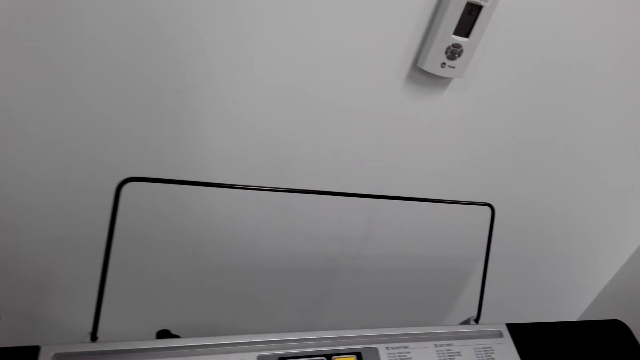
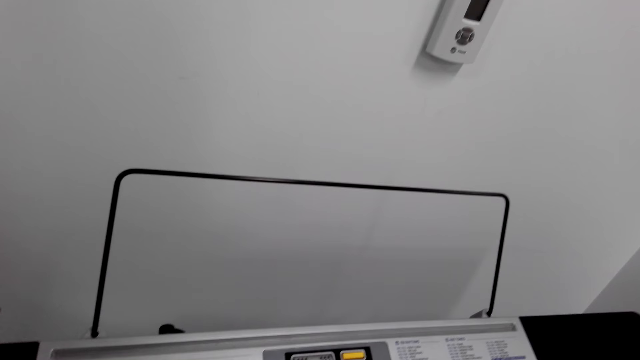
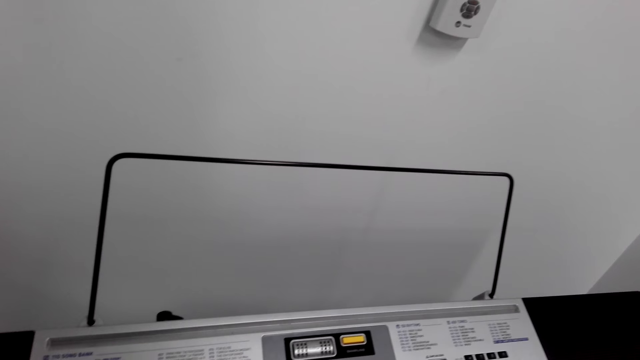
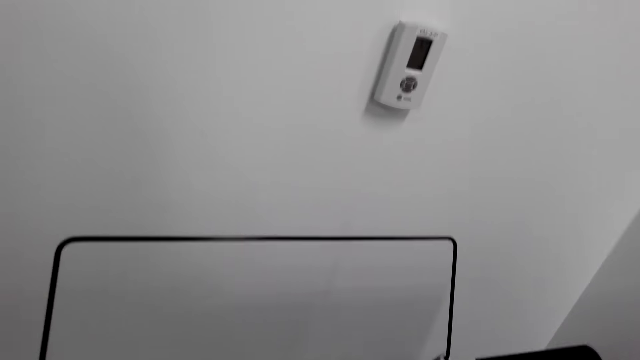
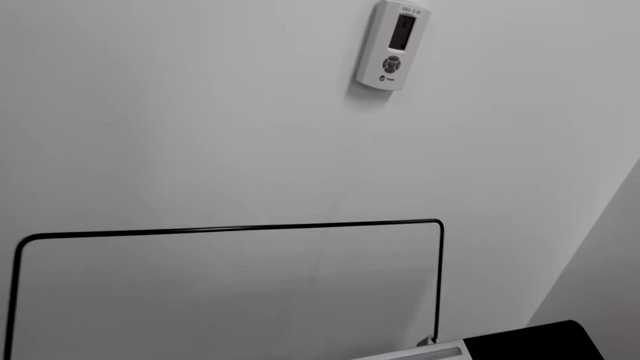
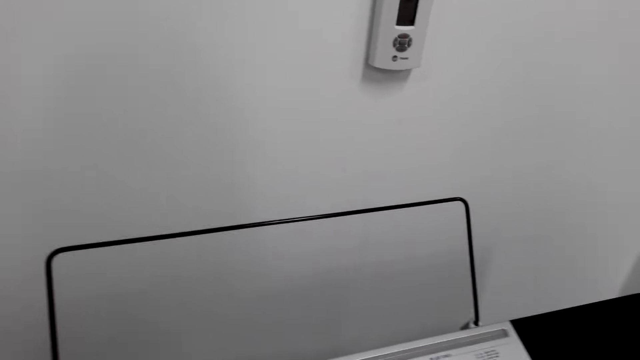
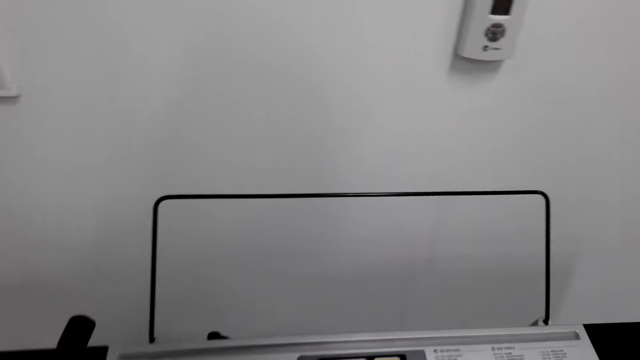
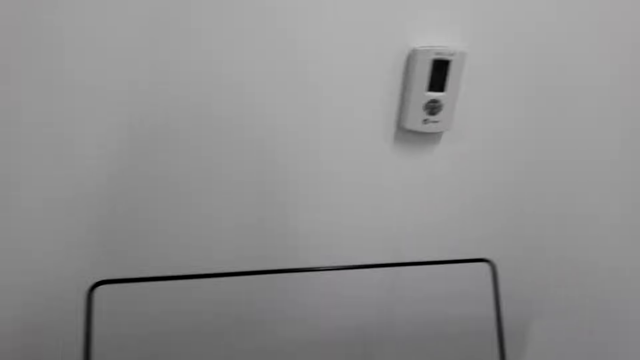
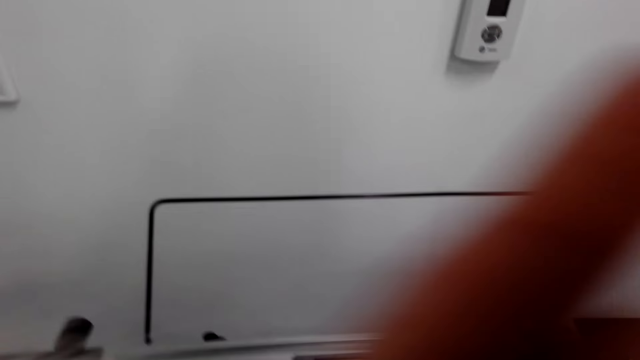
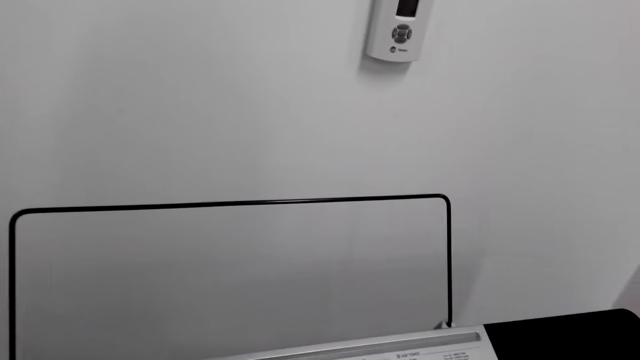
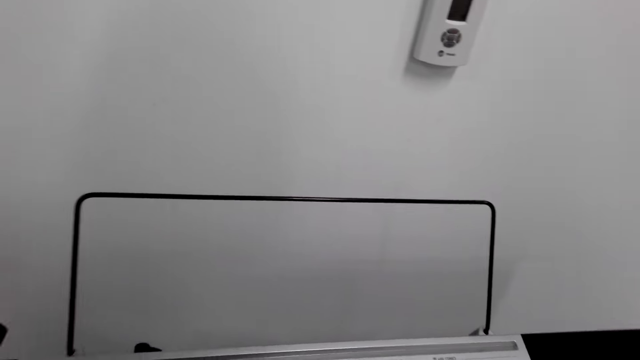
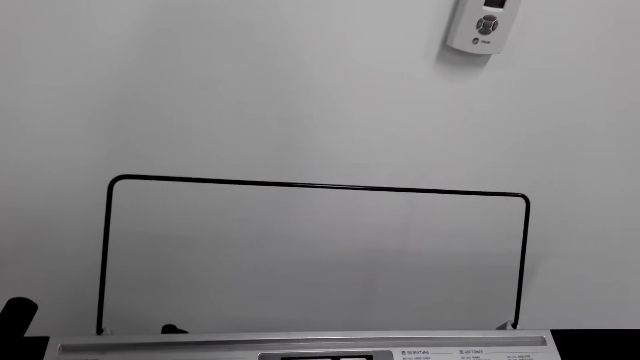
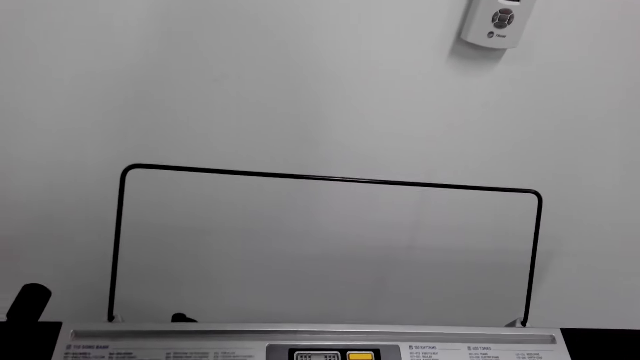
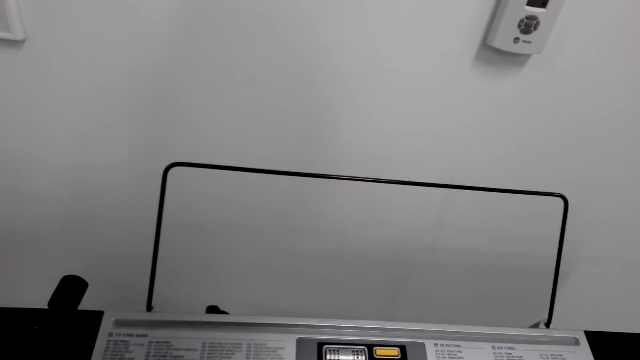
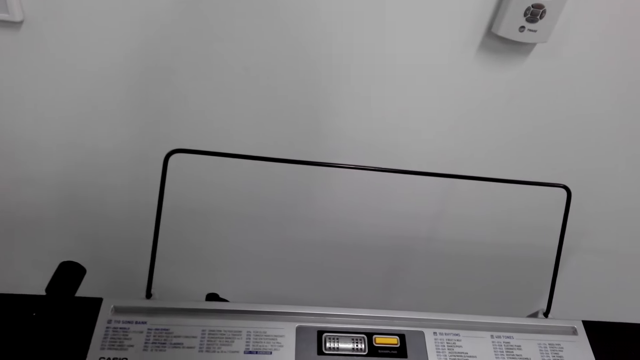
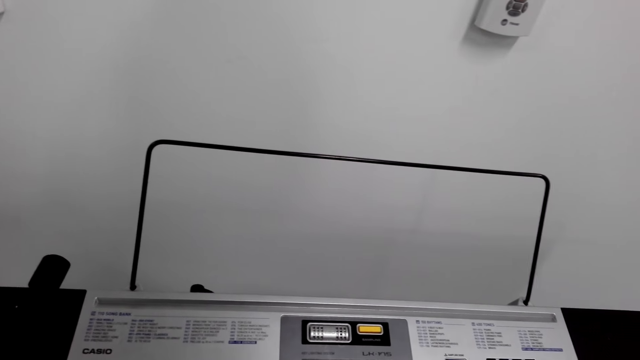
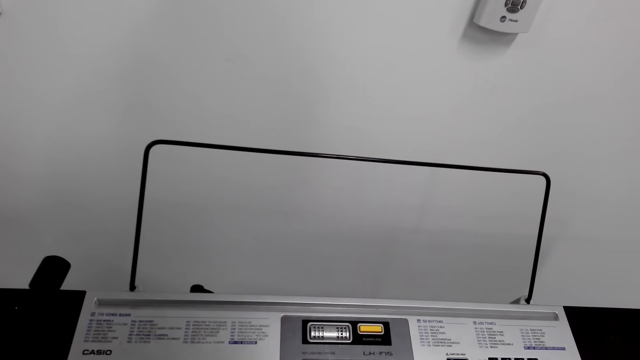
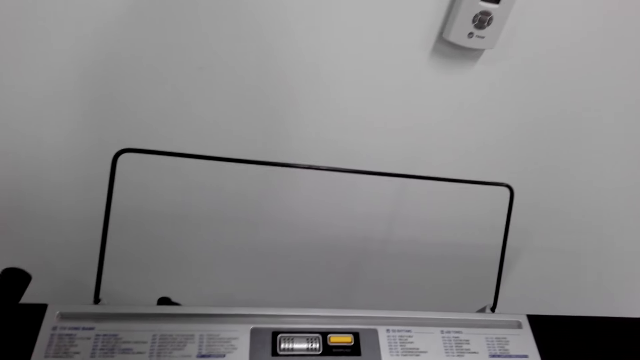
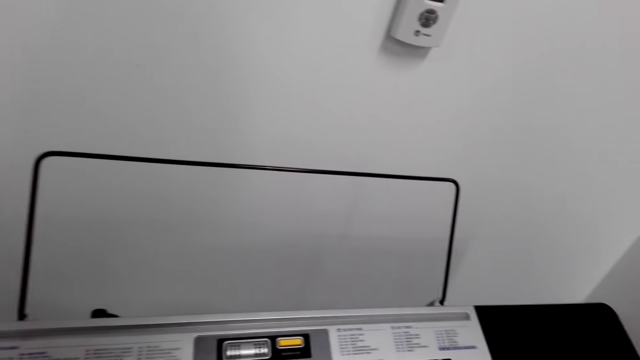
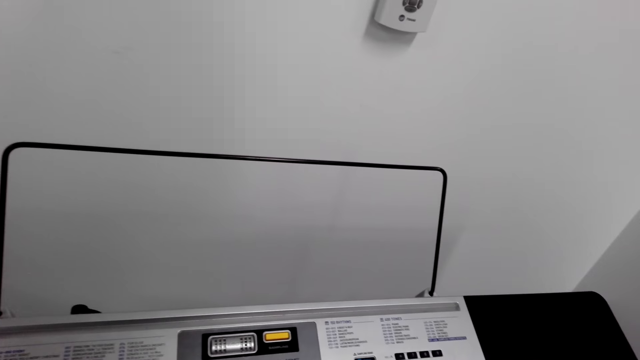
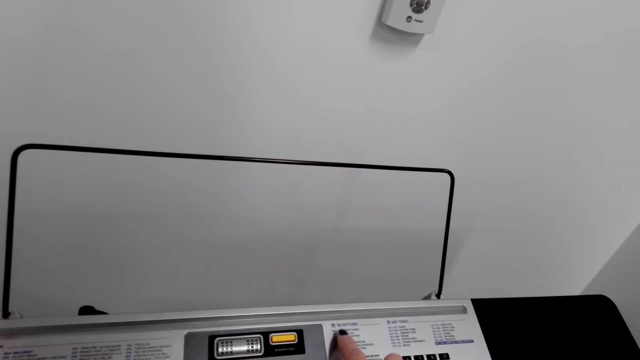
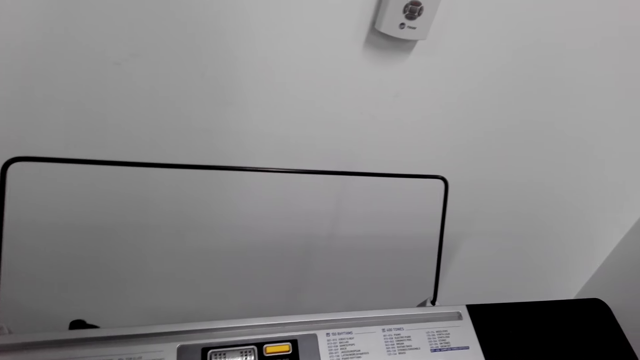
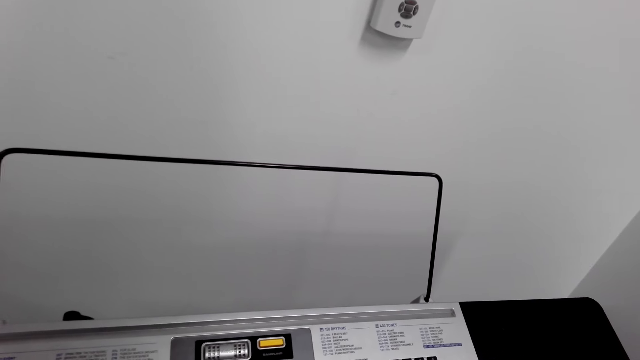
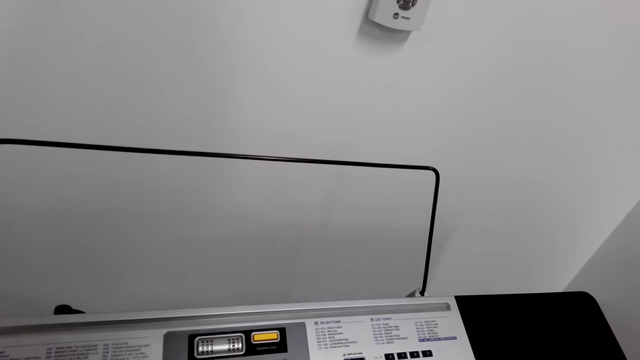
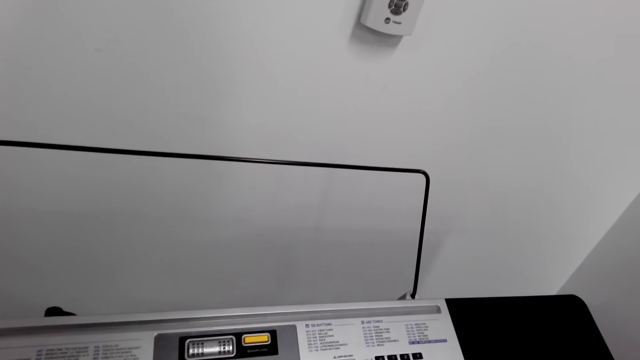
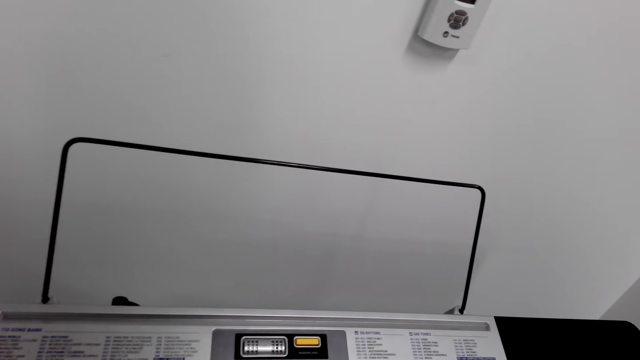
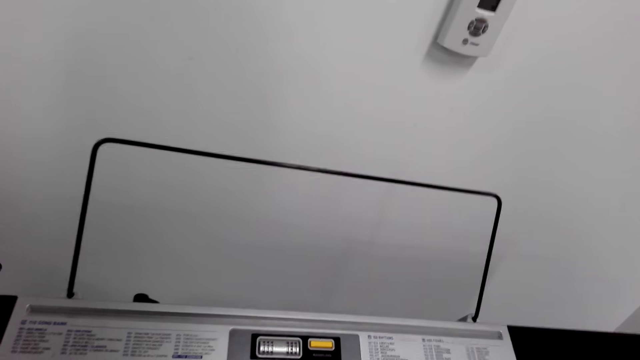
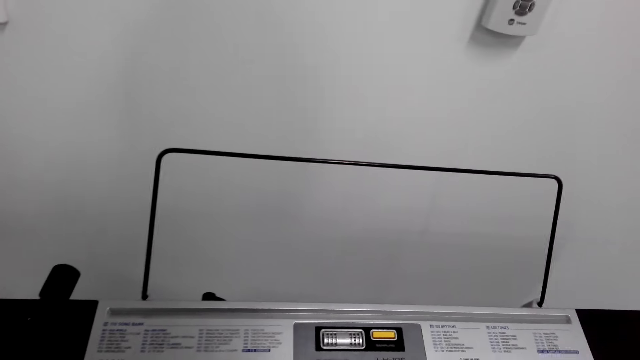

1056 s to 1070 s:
The camera wearer does something. They read the manual.

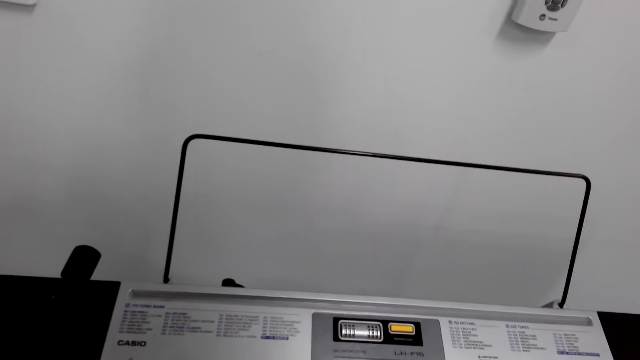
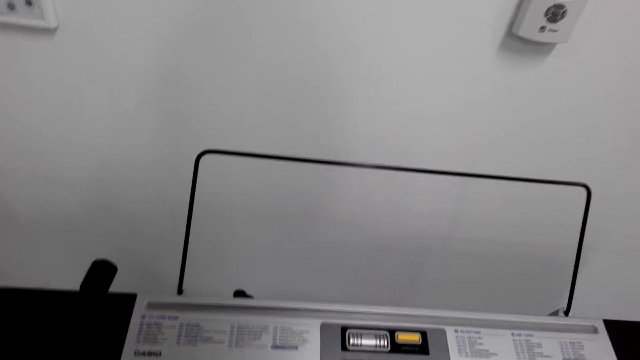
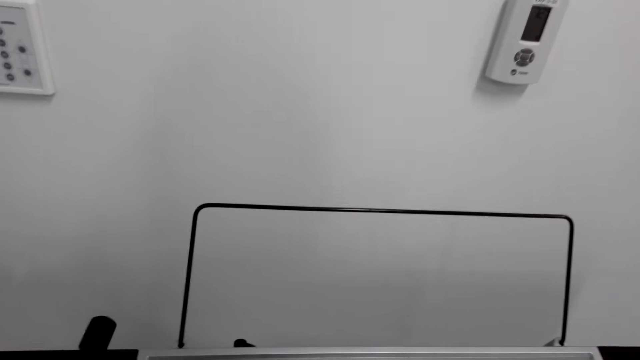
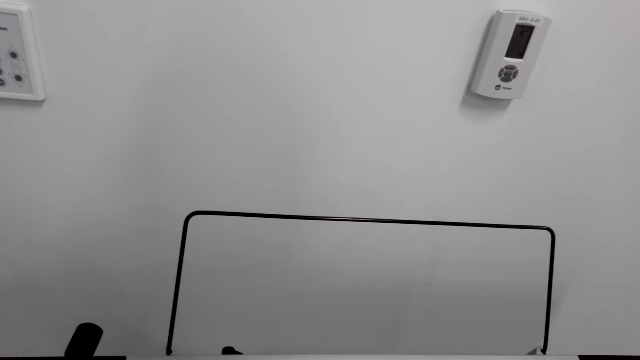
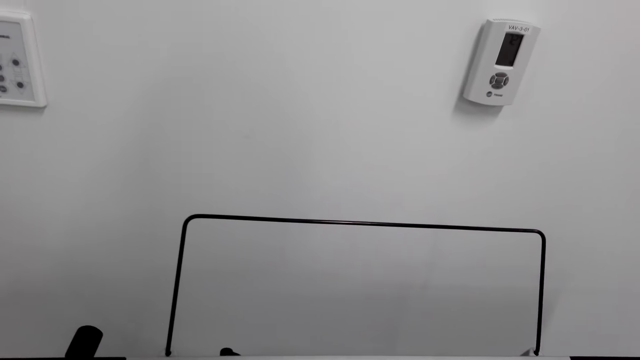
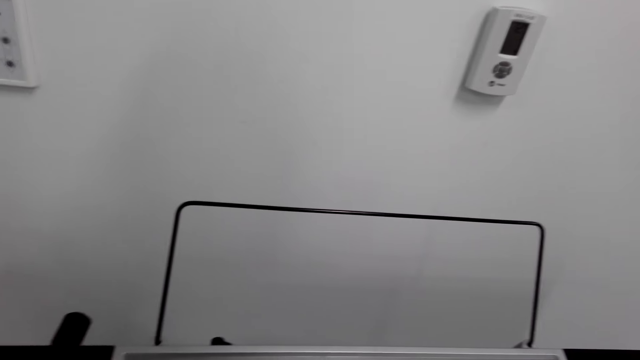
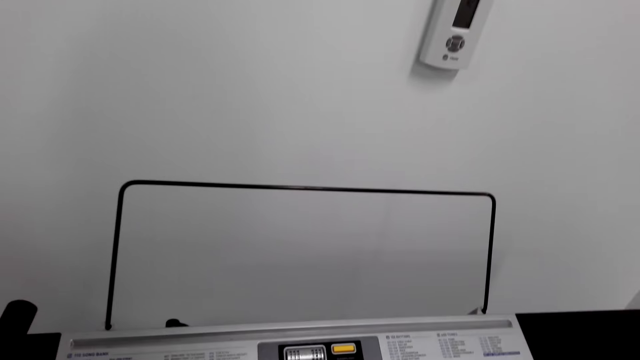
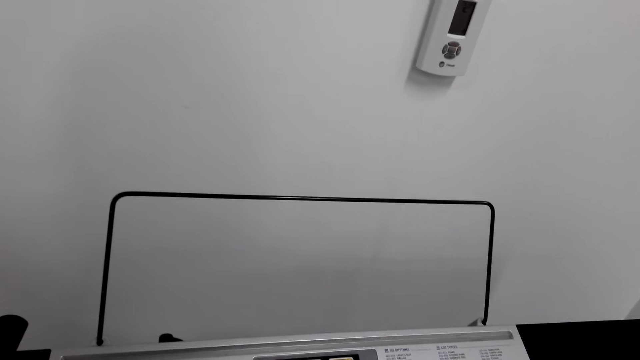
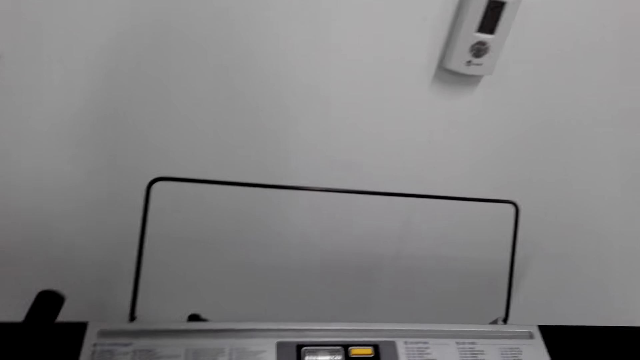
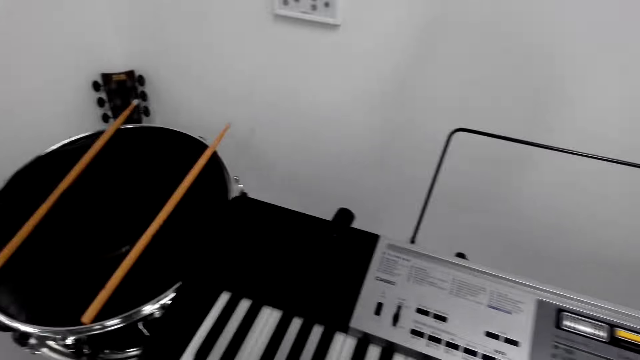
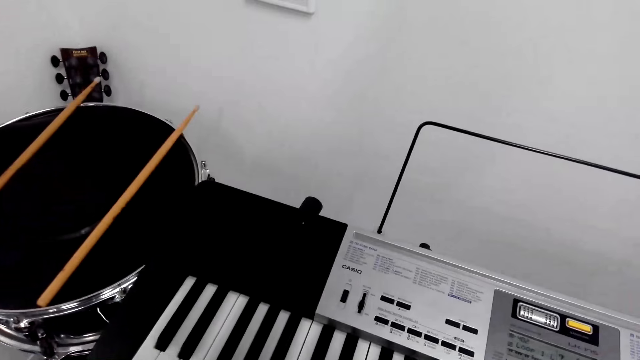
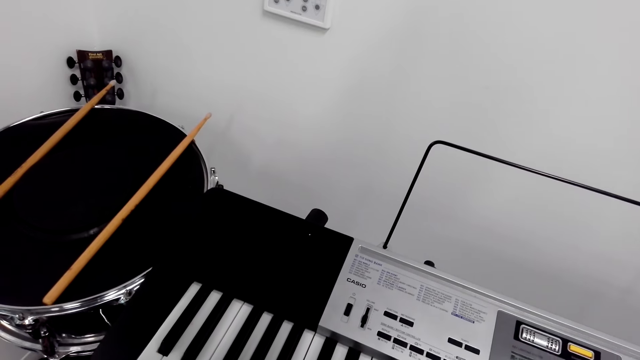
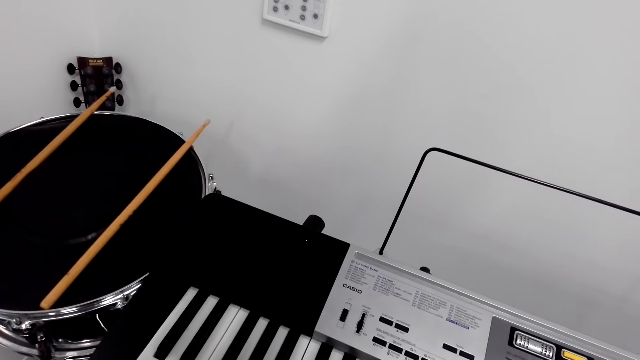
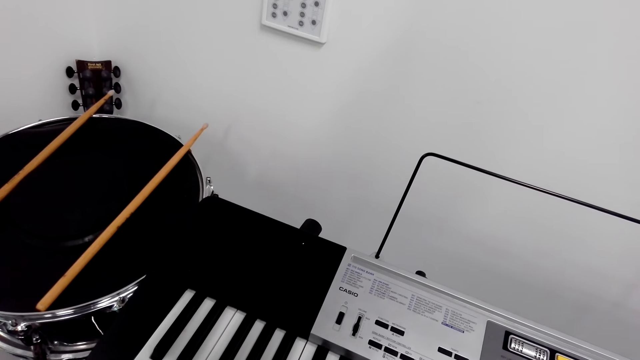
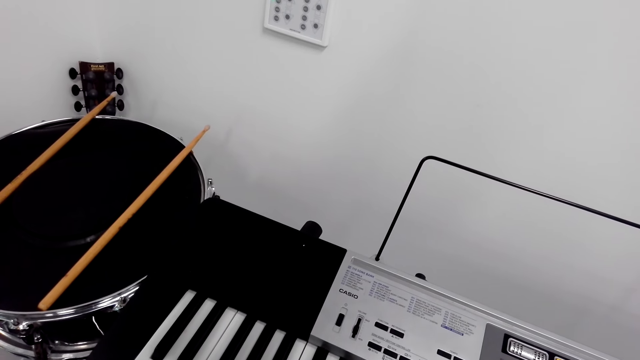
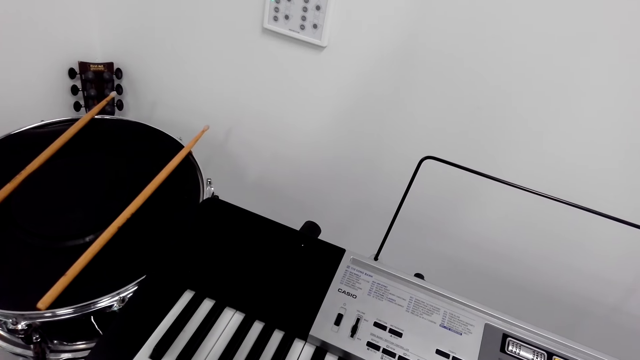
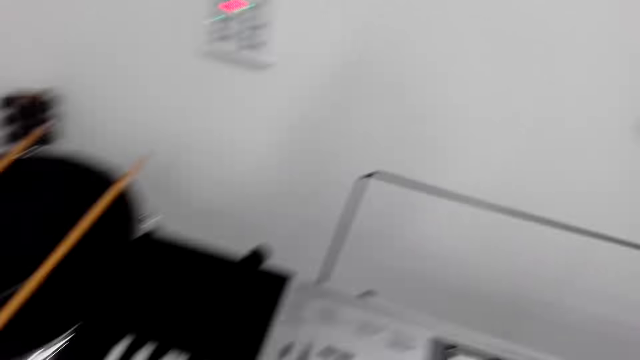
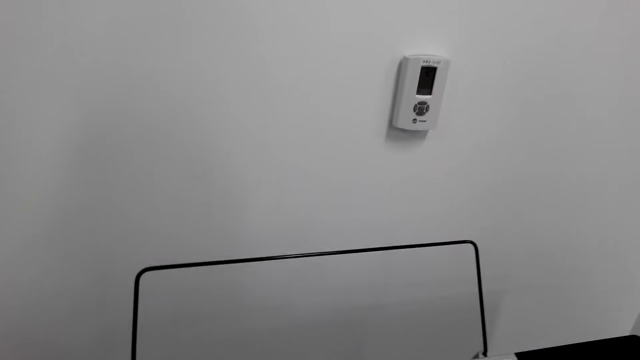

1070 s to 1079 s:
The camera wearer looks around.
